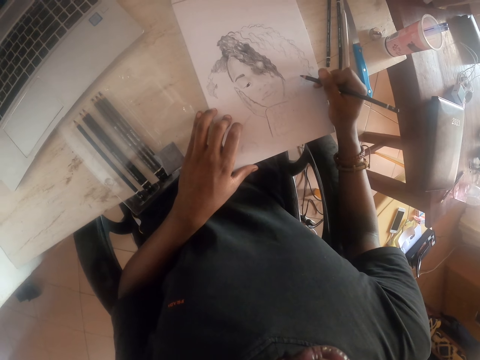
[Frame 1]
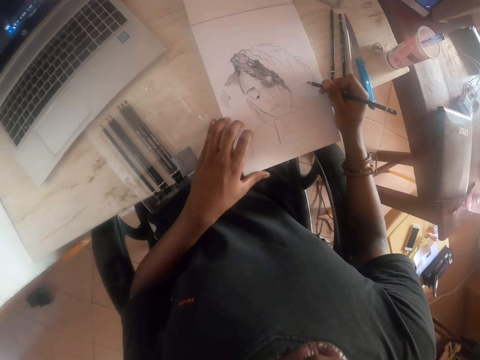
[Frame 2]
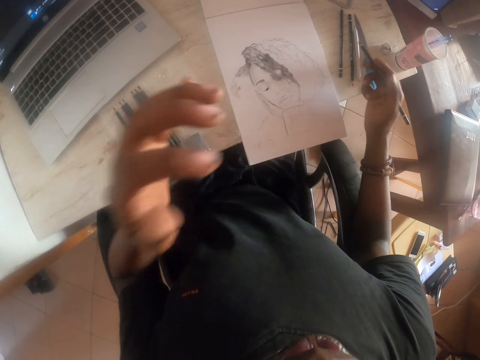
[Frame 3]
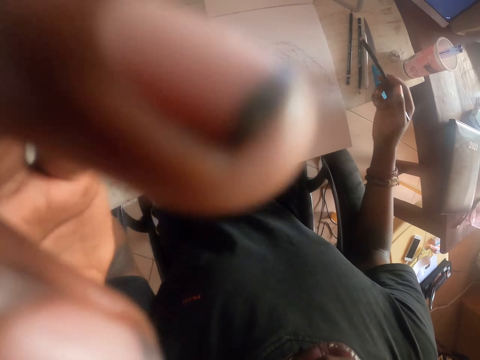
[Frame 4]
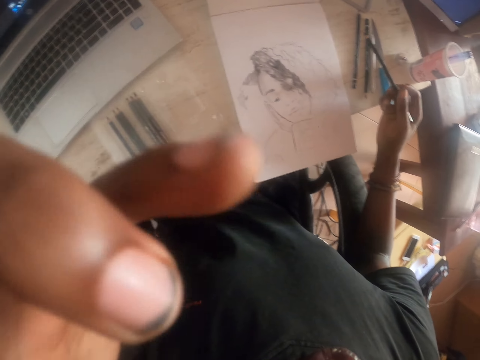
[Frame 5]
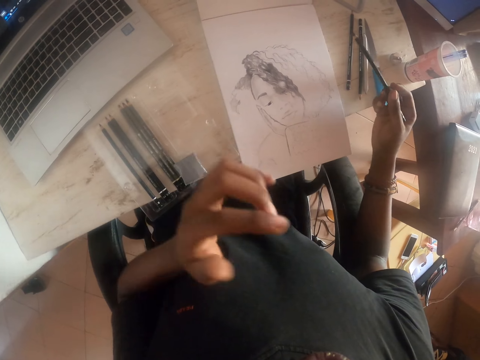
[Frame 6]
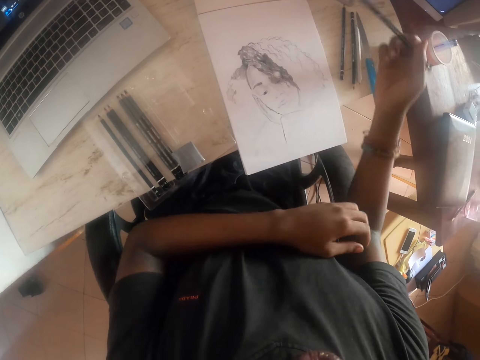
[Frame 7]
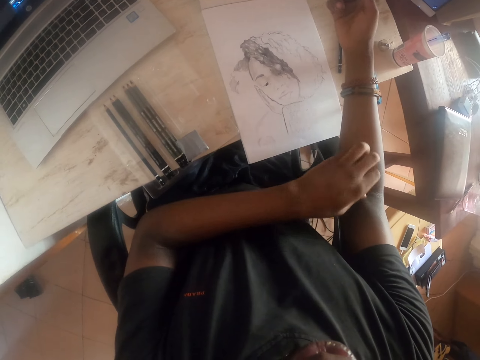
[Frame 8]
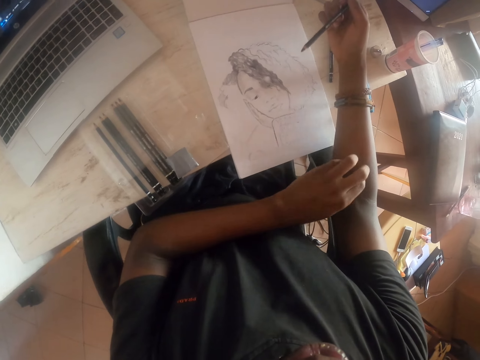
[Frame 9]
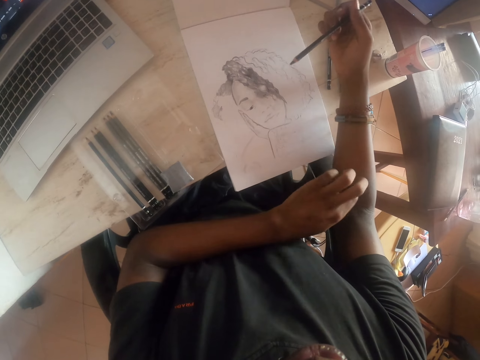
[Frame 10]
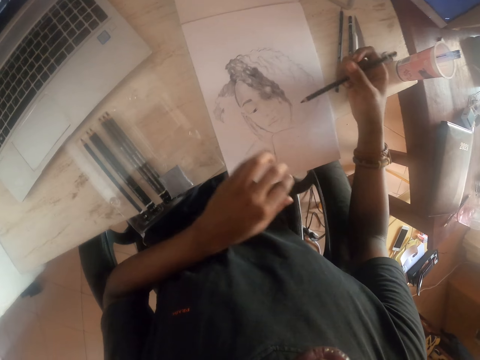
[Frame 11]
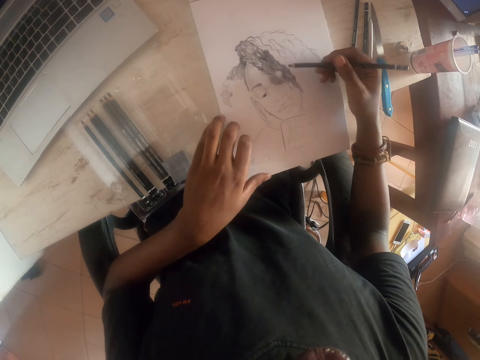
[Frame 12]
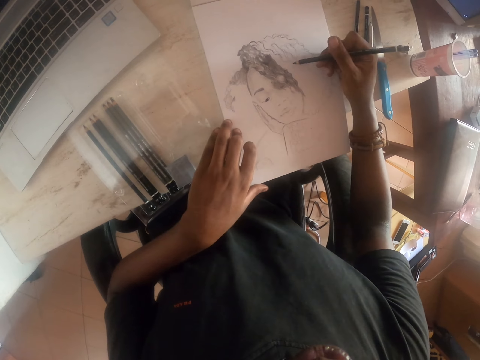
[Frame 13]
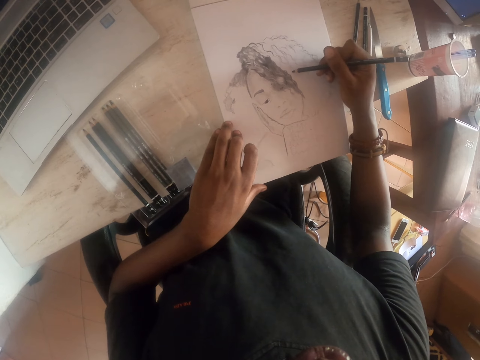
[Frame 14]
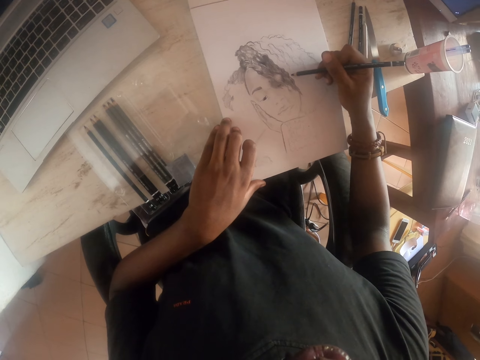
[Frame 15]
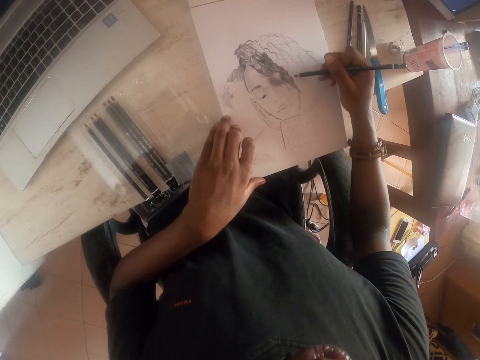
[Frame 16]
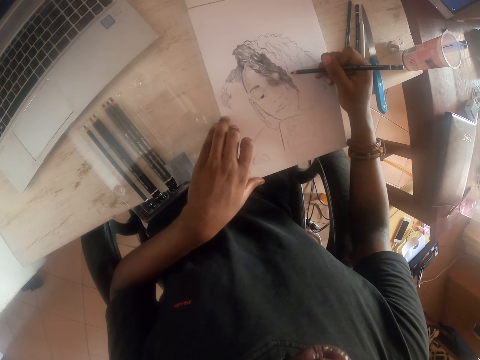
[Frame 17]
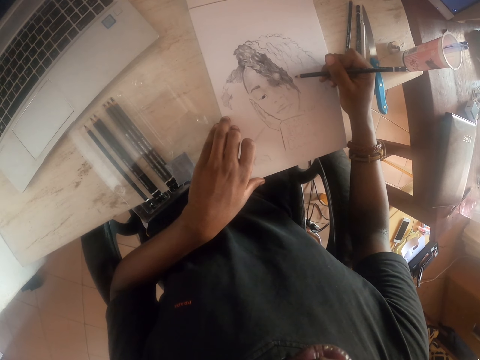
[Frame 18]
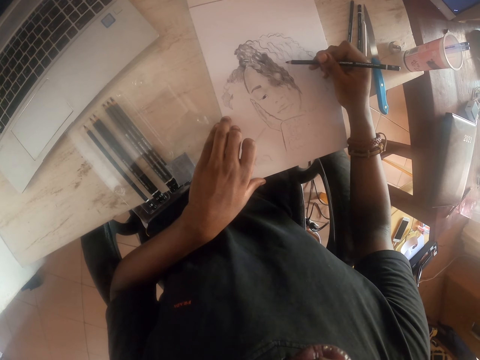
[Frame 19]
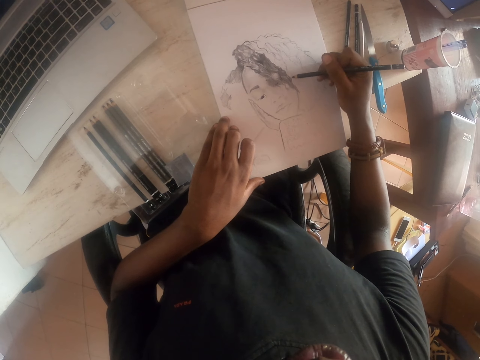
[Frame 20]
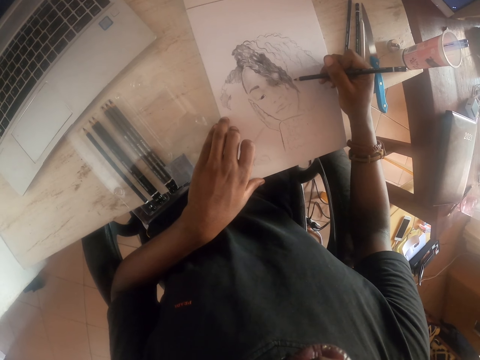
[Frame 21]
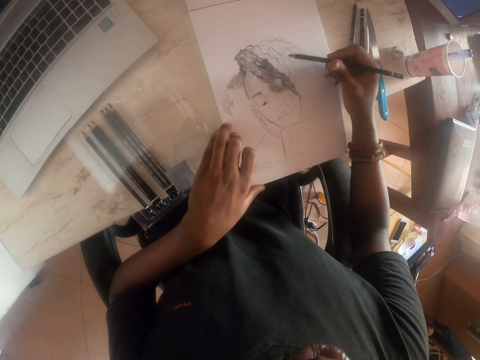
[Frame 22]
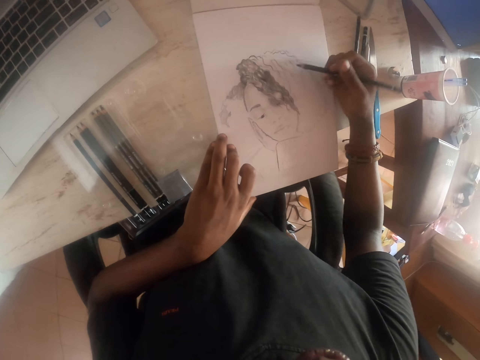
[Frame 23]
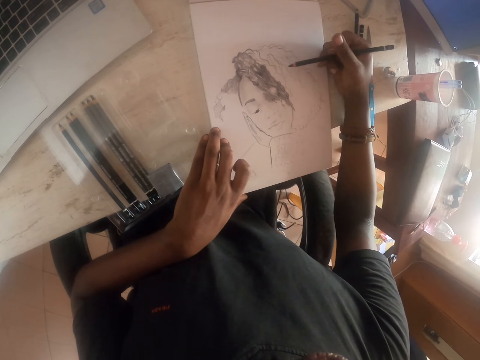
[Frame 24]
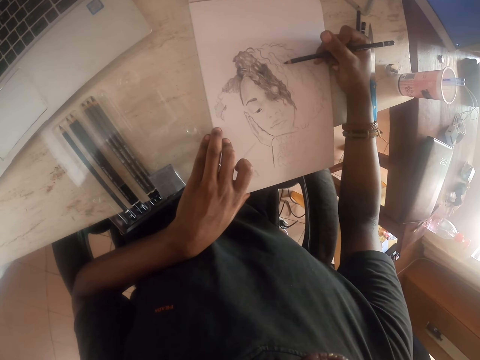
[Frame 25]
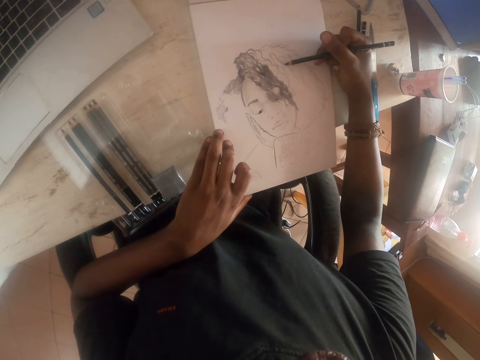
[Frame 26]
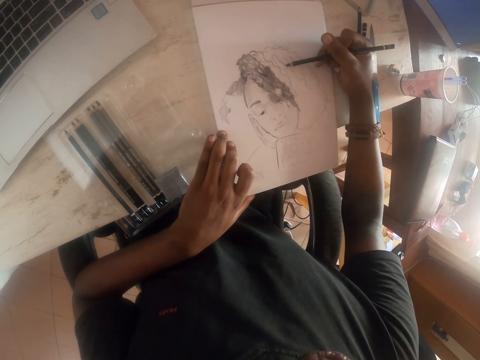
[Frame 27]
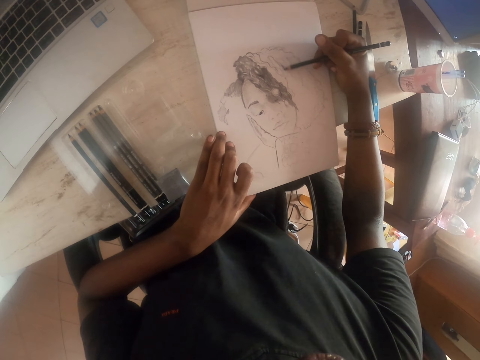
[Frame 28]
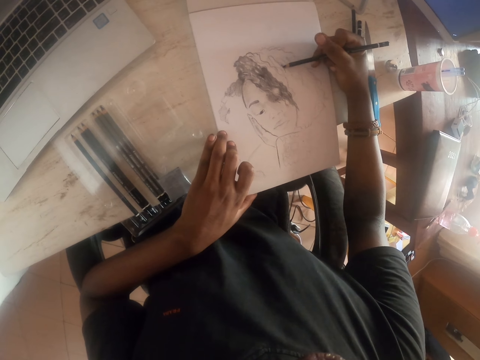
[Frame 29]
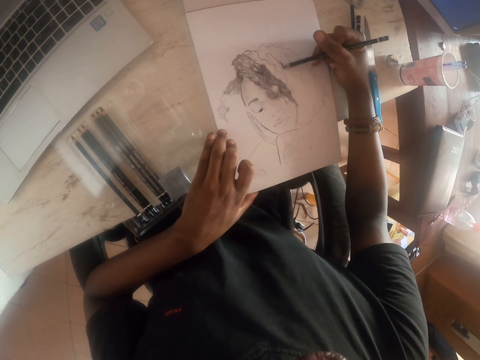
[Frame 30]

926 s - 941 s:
The camera wearer touches their face. They scratch their hand. They touch the paper. They draw on the paper with a pencil.

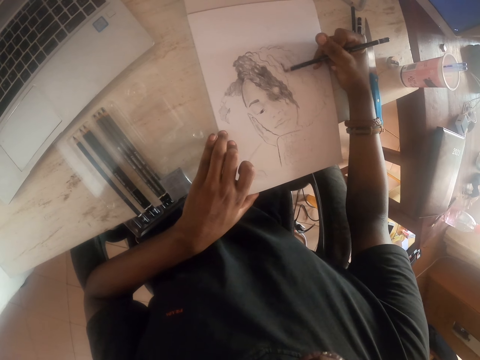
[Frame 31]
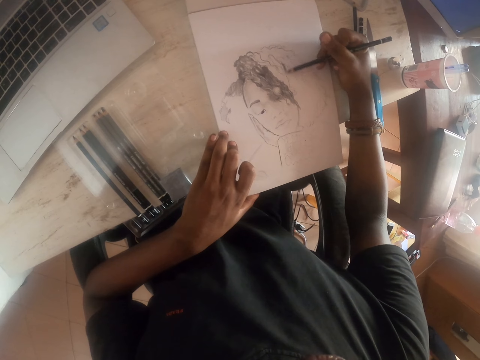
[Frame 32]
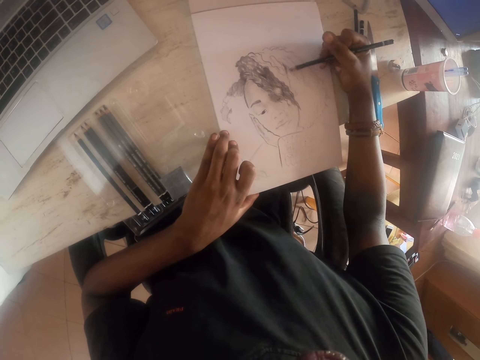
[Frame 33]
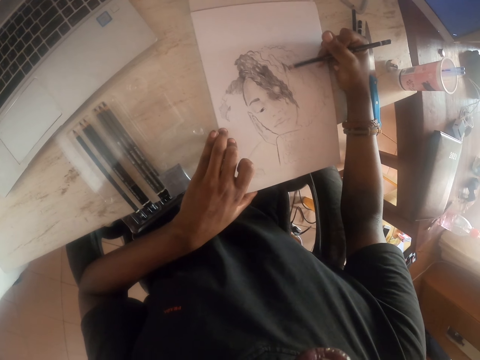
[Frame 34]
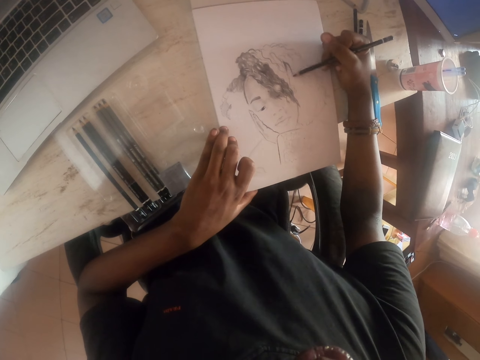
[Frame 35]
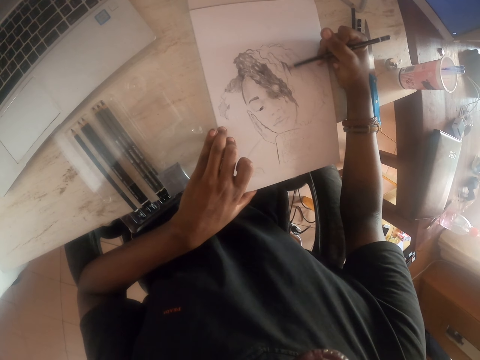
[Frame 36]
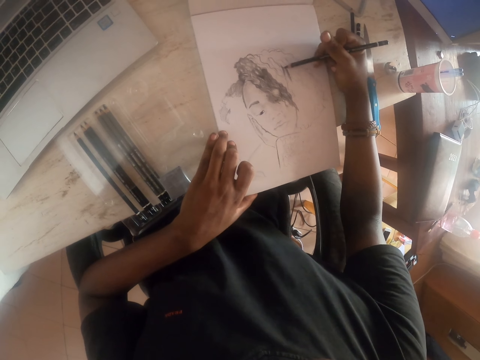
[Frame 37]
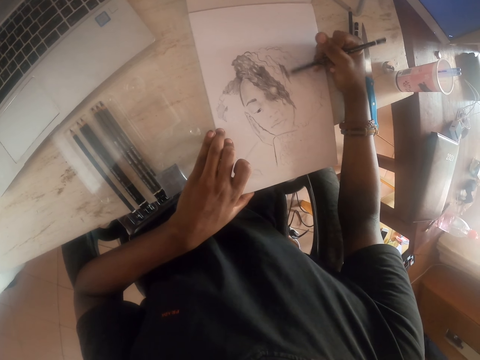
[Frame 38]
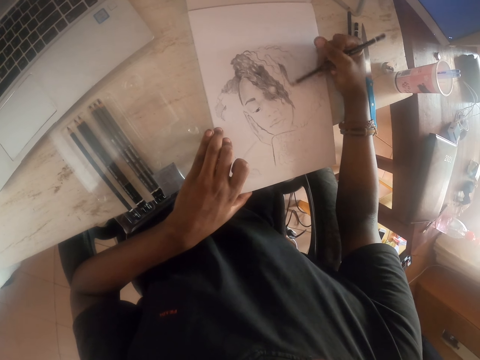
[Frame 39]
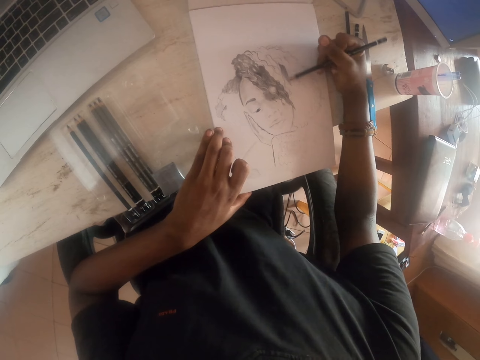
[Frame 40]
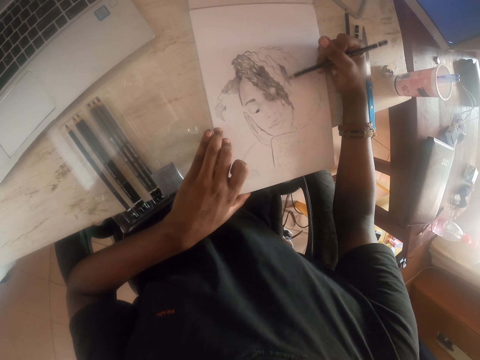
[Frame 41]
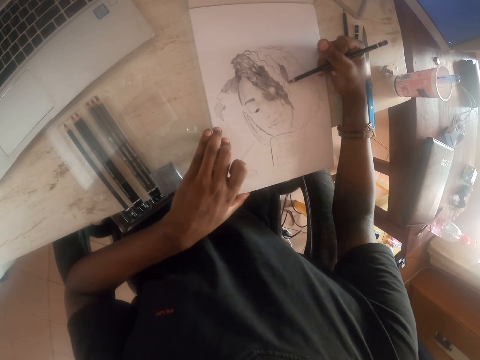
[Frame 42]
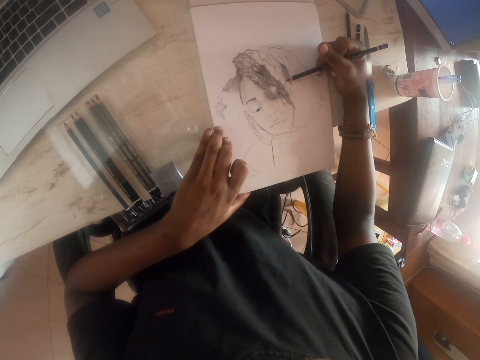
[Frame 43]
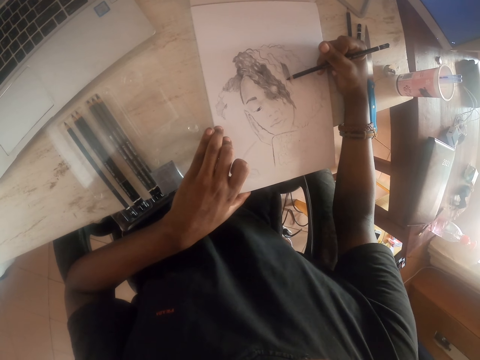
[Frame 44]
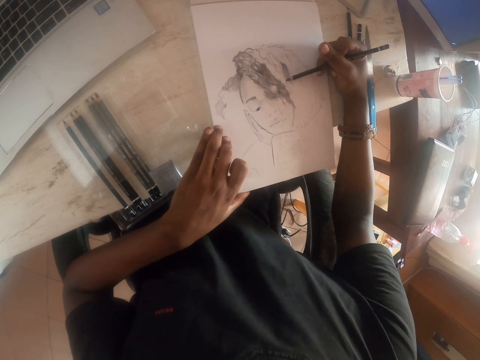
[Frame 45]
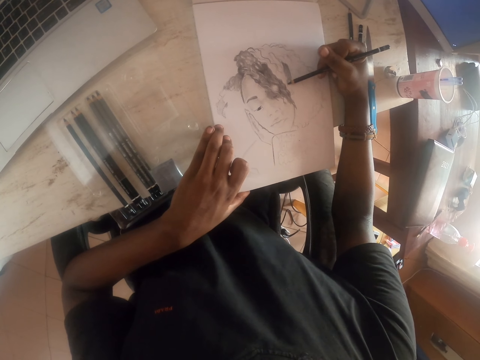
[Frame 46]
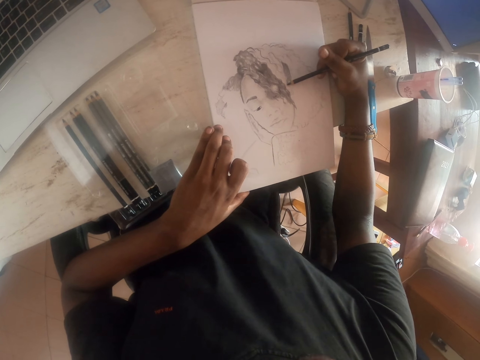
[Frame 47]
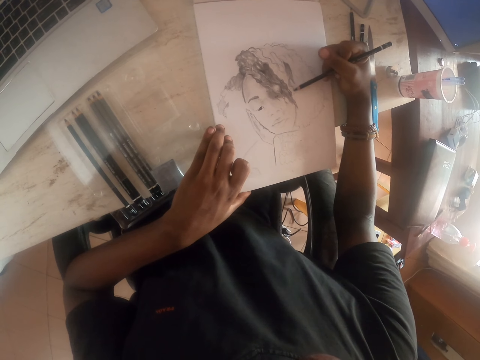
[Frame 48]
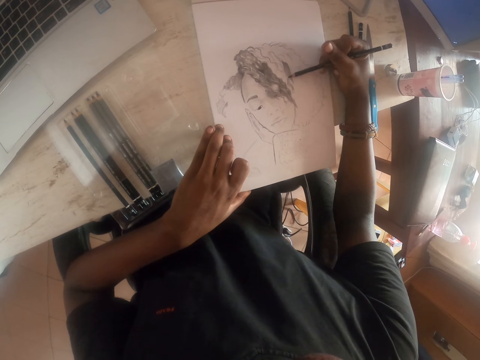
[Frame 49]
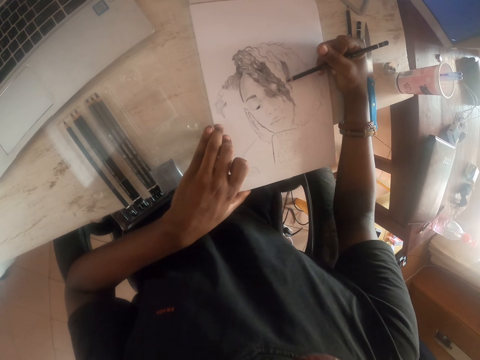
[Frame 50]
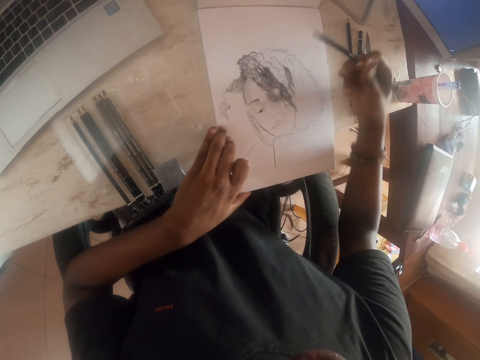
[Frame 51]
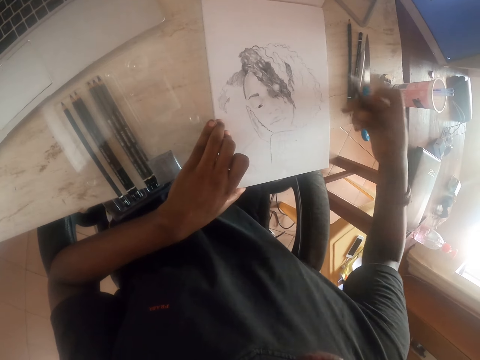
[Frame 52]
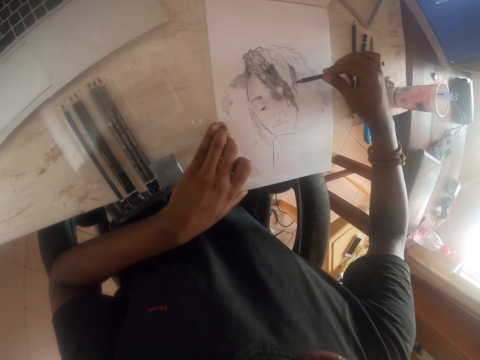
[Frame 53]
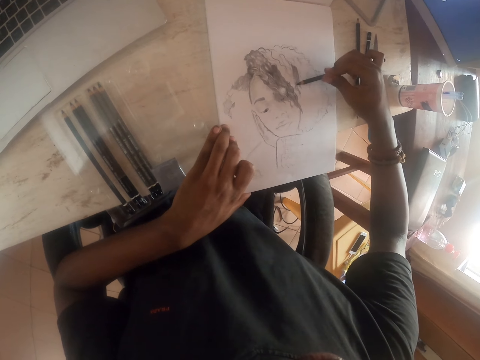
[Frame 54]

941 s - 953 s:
The camera wearer turns the pencil. They draw.
